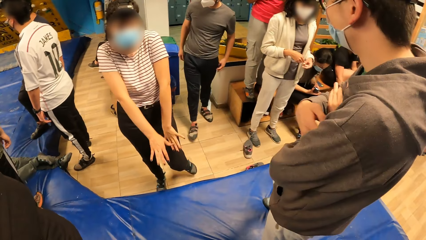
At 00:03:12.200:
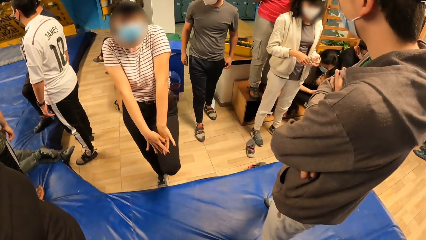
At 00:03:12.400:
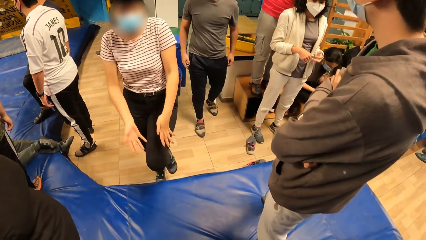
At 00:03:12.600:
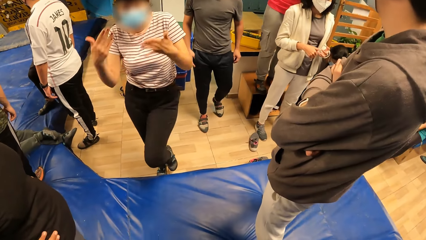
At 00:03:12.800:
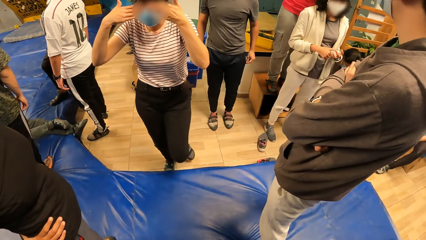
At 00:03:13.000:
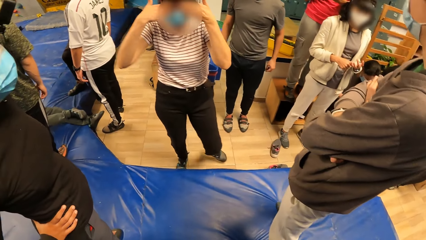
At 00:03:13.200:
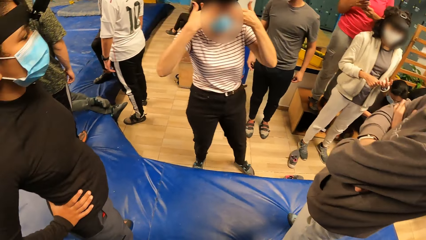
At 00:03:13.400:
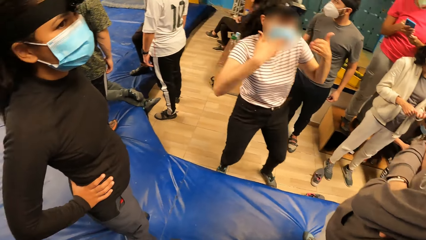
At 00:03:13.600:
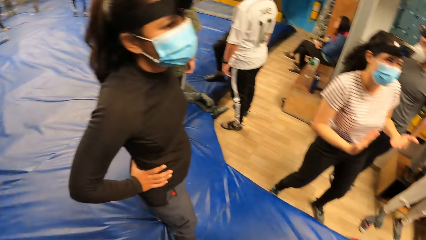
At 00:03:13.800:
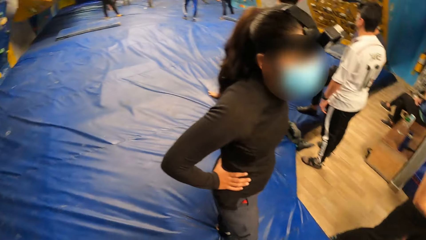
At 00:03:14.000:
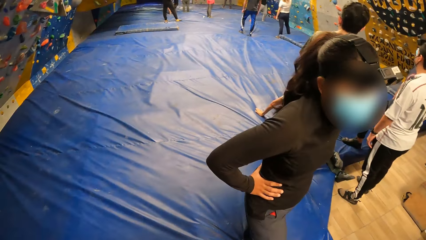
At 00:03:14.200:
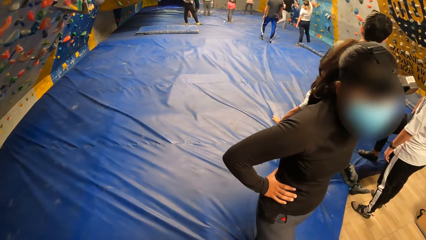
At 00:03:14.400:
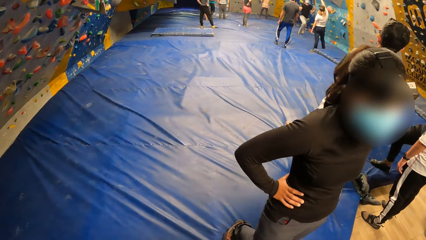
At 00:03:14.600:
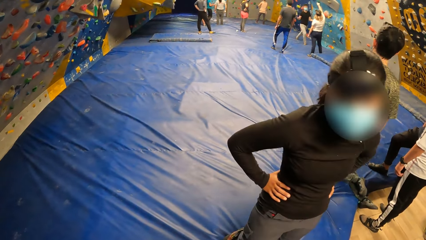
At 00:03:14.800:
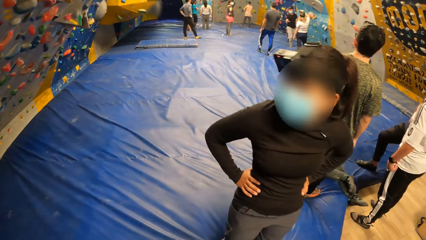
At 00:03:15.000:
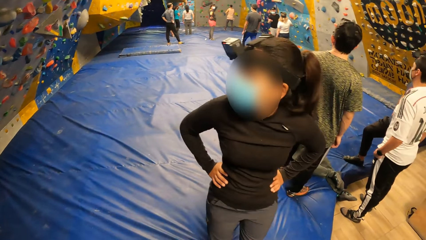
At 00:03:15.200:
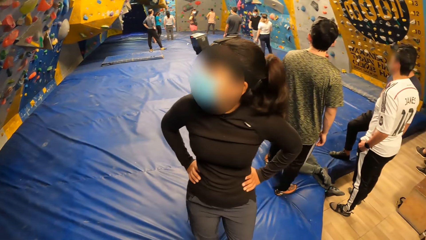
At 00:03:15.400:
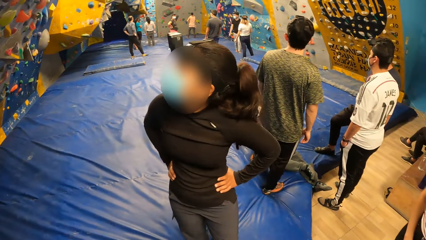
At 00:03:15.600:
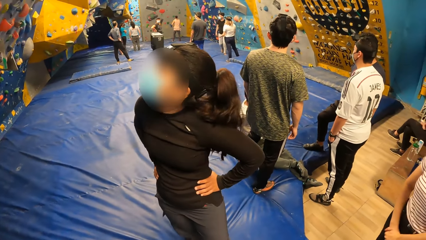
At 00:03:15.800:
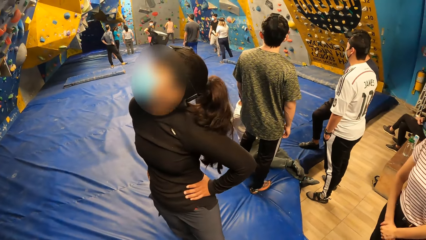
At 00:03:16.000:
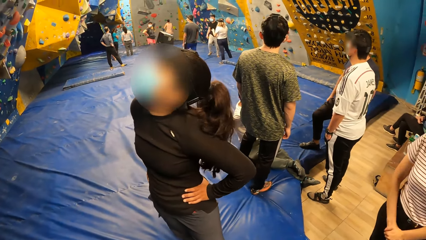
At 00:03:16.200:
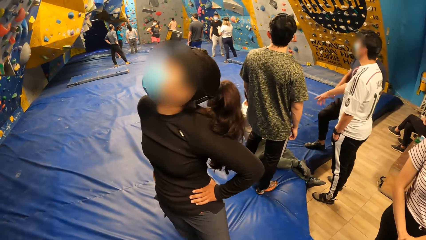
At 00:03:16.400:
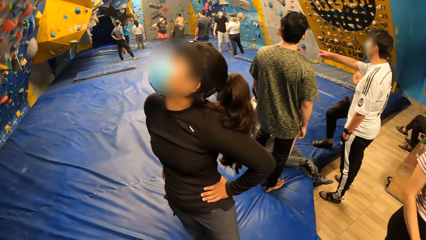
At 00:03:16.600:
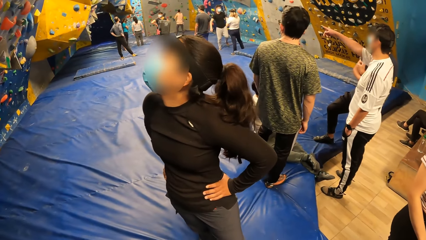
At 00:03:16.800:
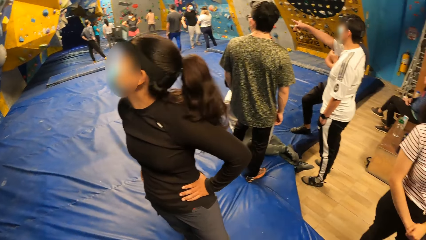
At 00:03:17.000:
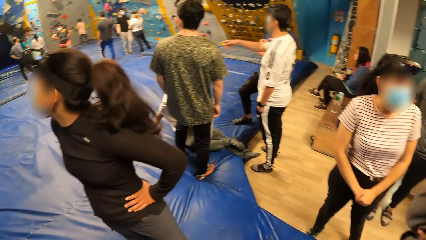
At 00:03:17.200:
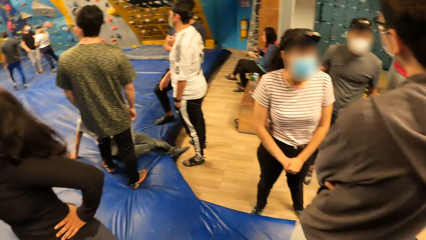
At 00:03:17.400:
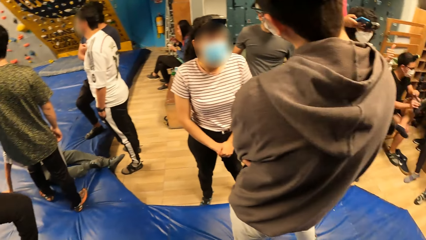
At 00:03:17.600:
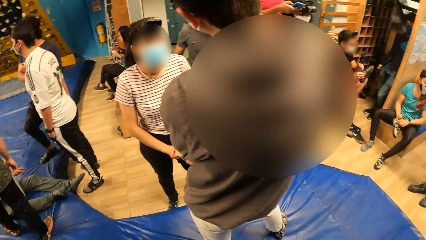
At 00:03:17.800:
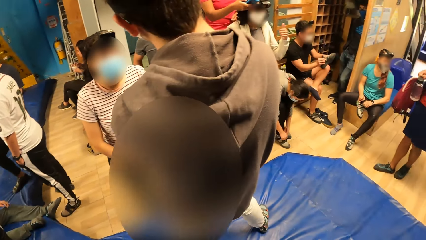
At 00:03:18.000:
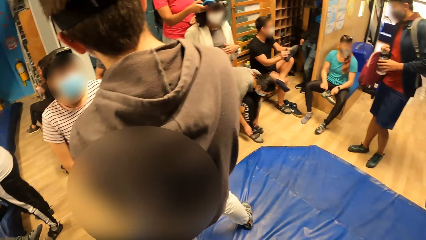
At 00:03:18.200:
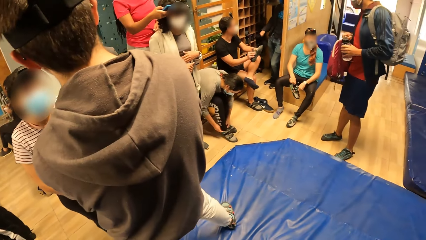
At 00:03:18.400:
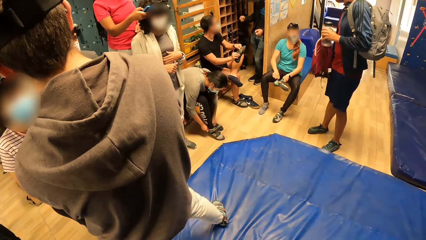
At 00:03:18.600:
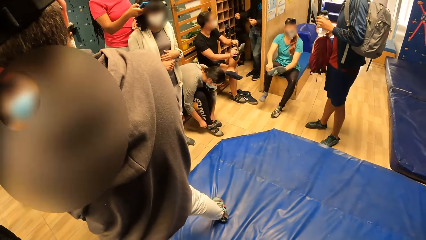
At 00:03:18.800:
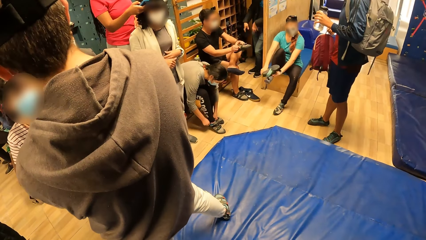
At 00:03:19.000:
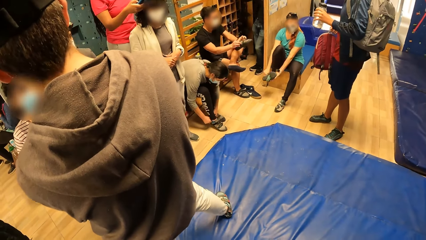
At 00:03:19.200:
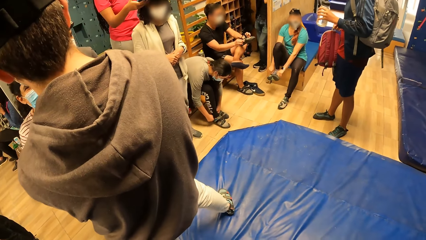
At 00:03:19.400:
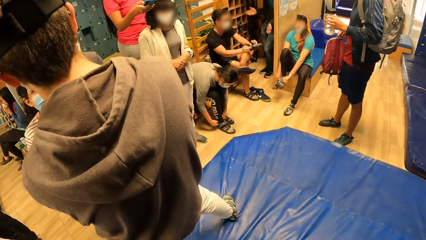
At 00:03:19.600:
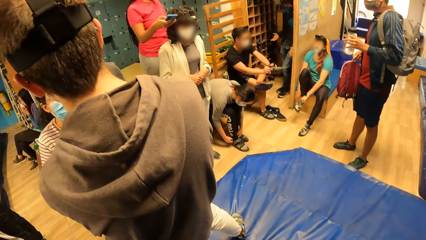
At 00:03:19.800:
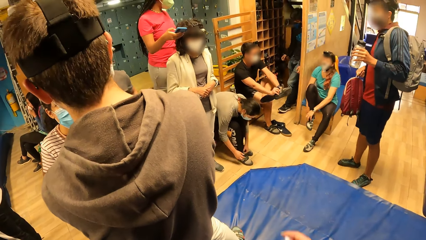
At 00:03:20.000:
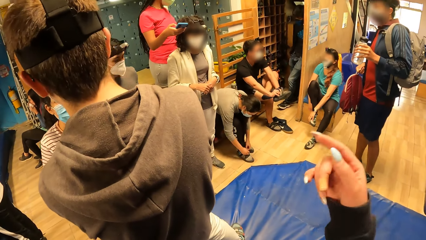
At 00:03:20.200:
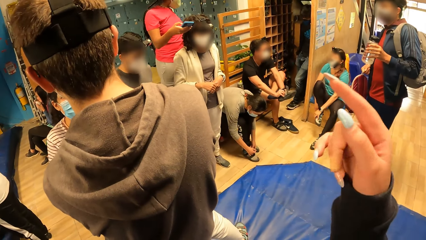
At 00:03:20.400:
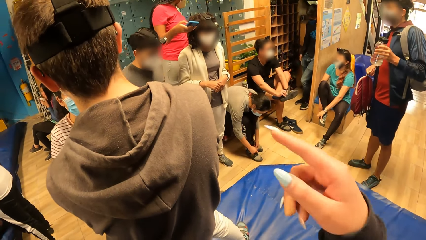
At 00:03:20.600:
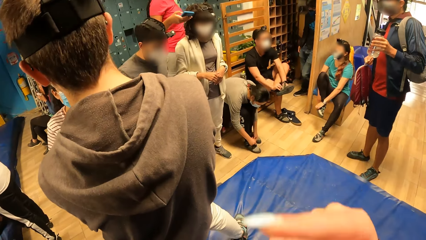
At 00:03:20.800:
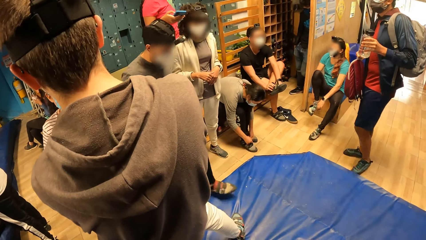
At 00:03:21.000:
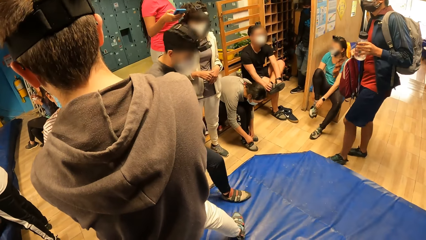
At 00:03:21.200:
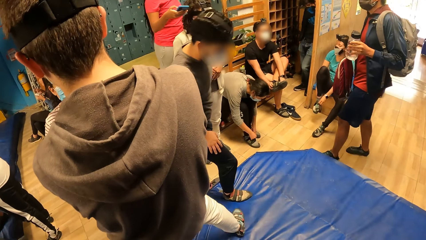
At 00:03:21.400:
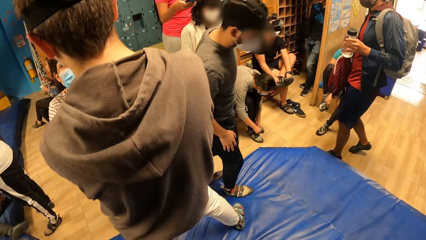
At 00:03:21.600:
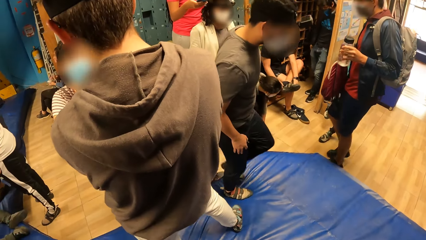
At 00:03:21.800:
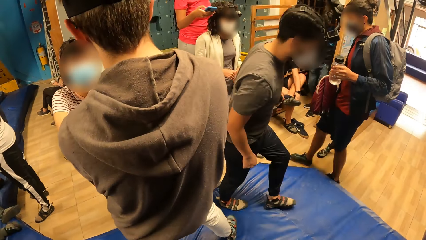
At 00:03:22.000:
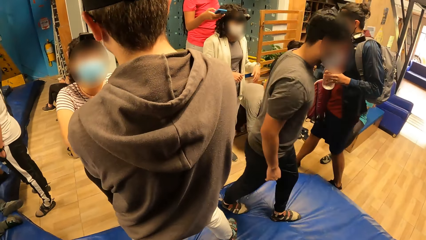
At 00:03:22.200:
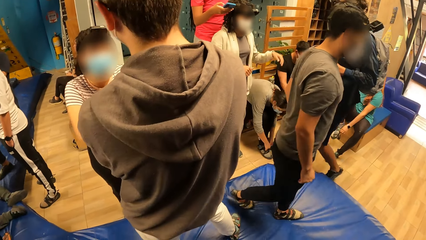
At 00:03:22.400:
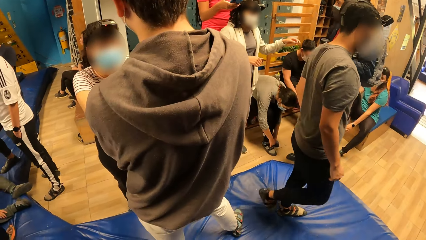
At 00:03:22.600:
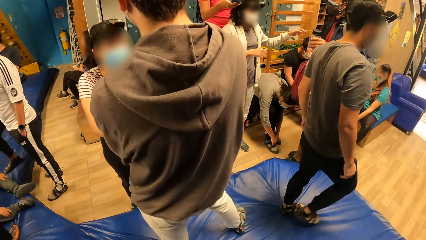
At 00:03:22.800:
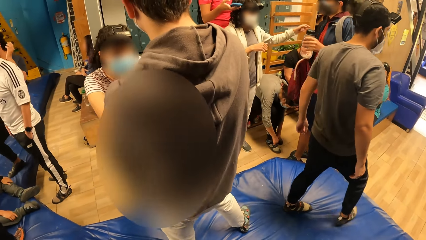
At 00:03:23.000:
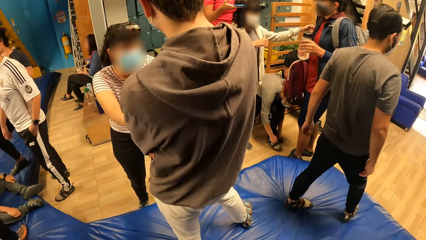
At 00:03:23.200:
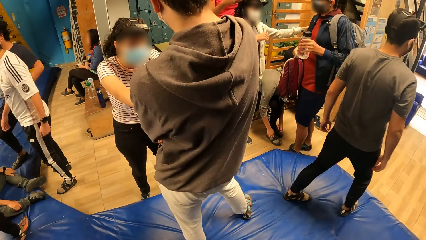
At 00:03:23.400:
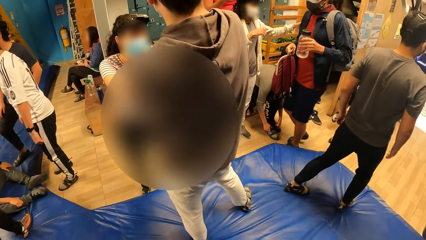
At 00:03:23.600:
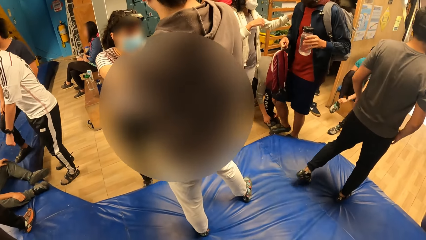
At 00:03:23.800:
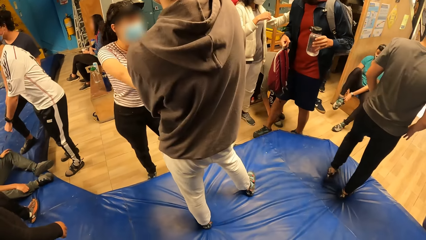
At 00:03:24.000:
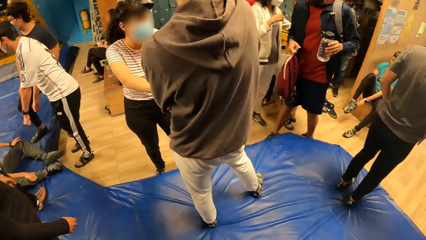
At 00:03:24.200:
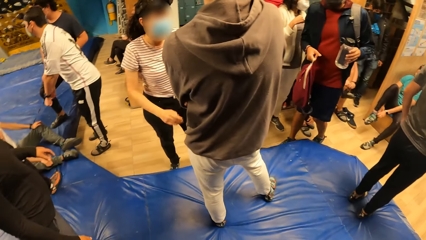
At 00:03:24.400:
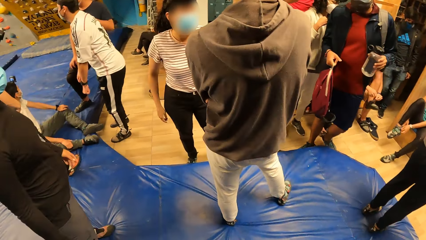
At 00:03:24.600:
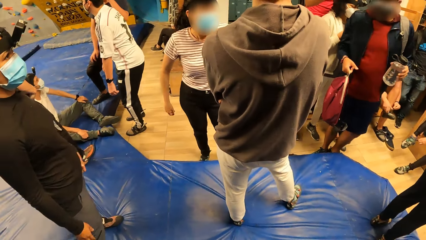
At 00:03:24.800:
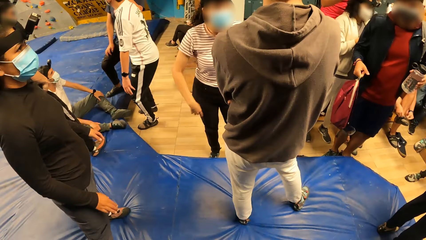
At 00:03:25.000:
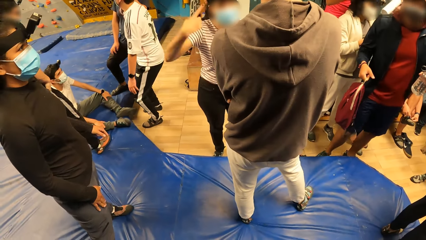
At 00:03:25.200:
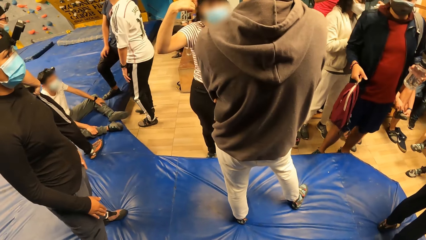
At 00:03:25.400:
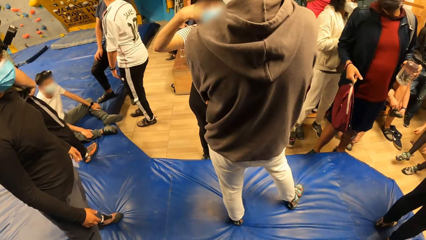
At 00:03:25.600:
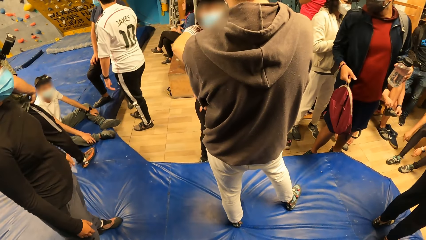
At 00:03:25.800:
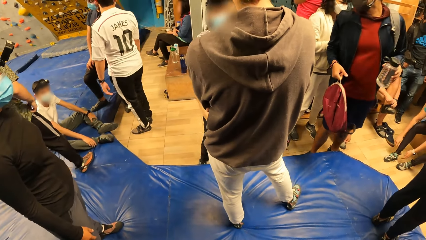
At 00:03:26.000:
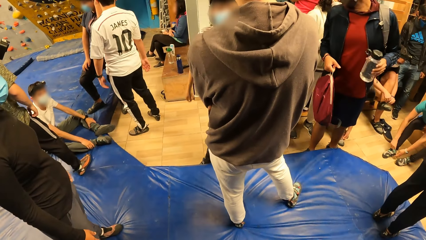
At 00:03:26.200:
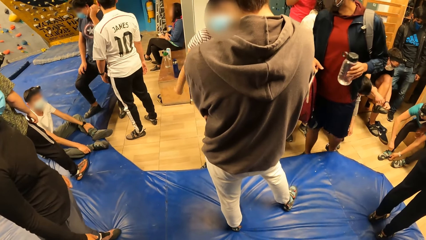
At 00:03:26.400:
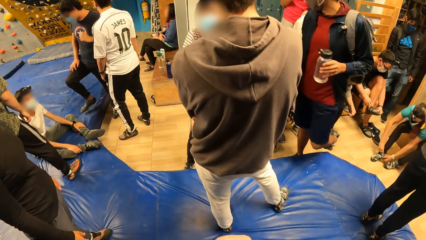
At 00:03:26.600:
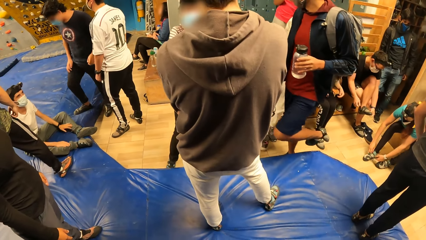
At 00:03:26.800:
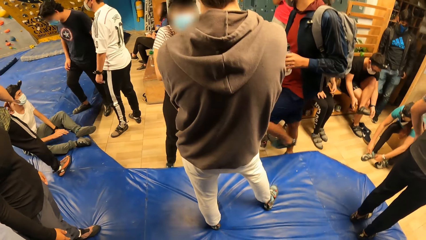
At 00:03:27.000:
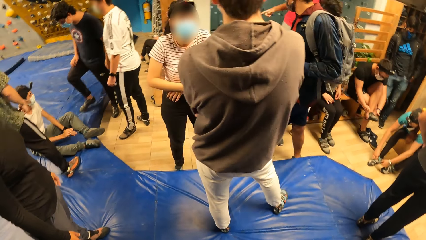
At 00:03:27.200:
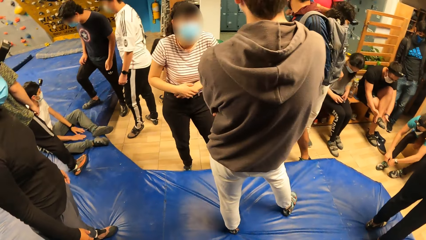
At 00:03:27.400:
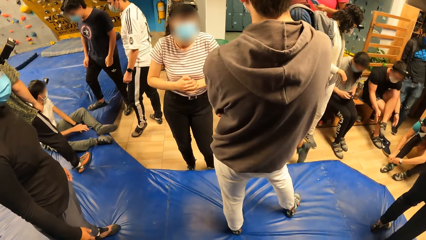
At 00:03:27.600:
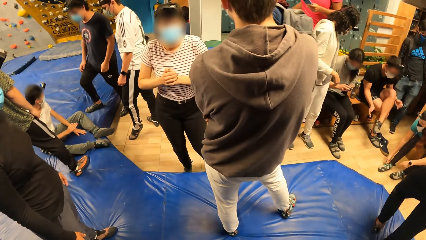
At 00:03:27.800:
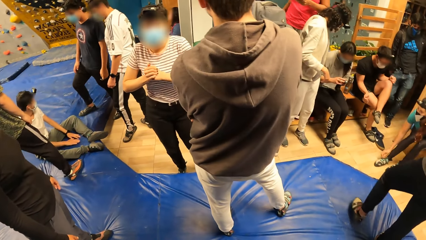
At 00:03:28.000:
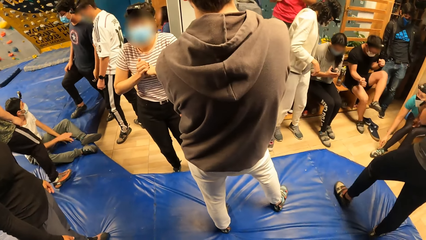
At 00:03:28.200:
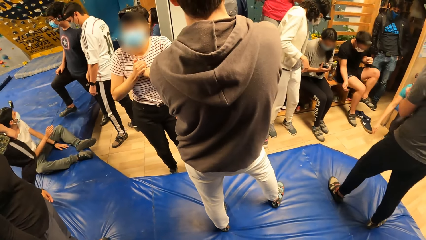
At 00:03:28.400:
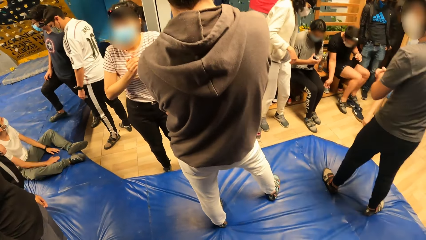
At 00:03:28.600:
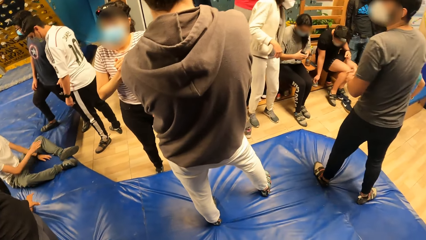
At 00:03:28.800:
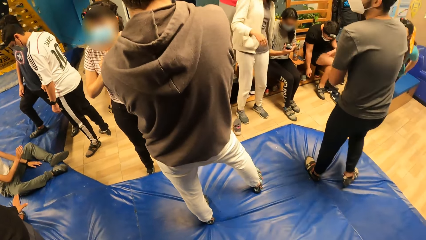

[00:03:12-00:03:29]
The camera wearer looks around. A woman wears the left pair of the climbing boots on her left leg with her hands. The camera wearer points at a man. Another man wears the left pair of the climbing boots on his left leg with his hands.
